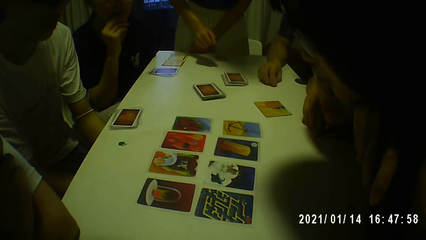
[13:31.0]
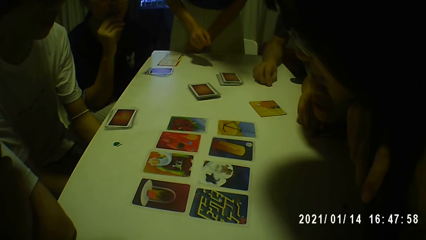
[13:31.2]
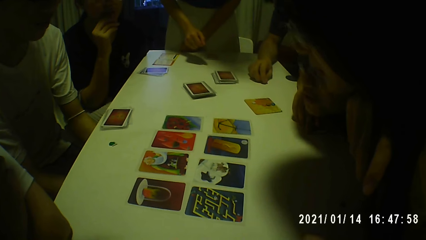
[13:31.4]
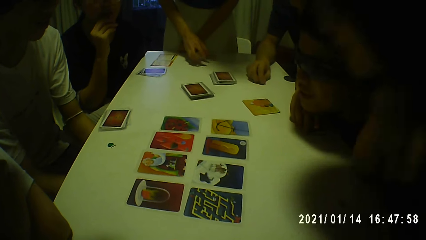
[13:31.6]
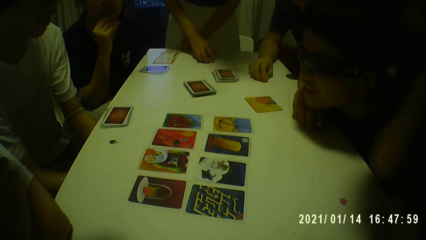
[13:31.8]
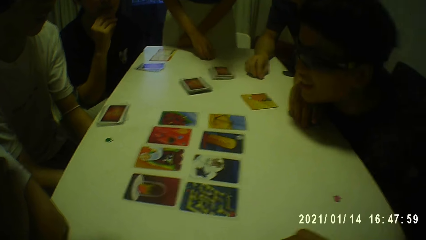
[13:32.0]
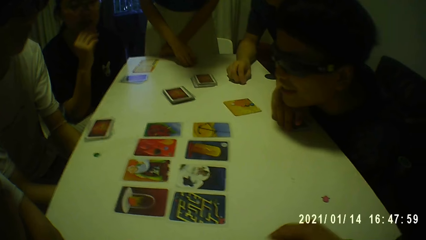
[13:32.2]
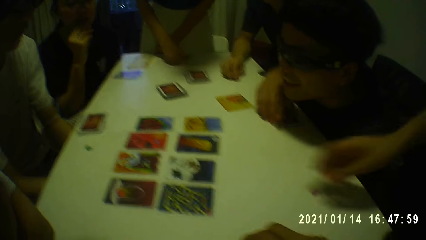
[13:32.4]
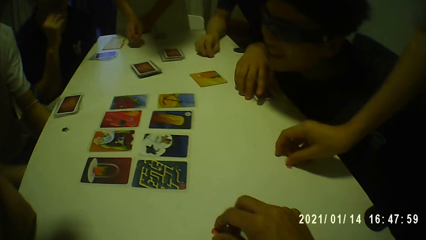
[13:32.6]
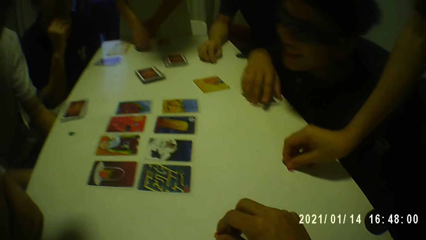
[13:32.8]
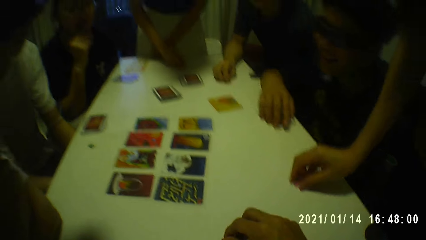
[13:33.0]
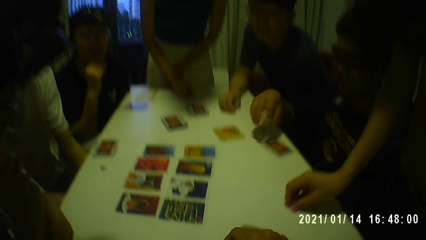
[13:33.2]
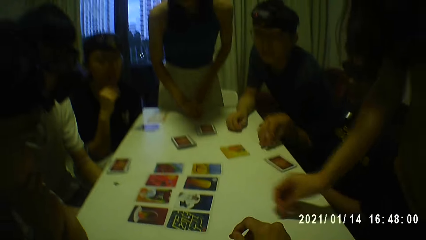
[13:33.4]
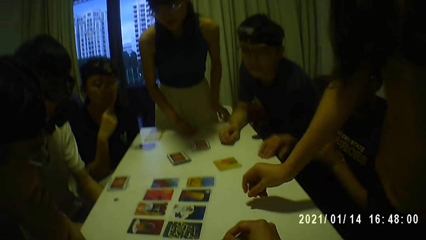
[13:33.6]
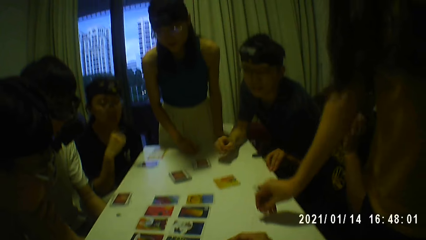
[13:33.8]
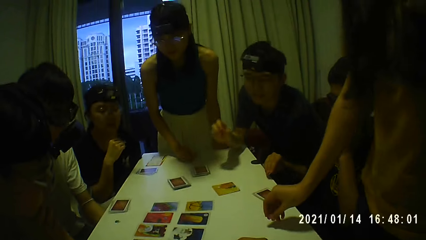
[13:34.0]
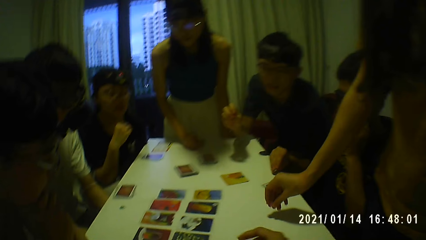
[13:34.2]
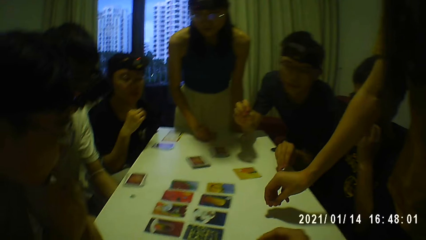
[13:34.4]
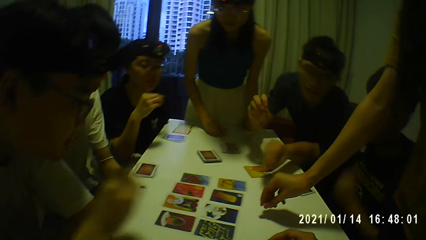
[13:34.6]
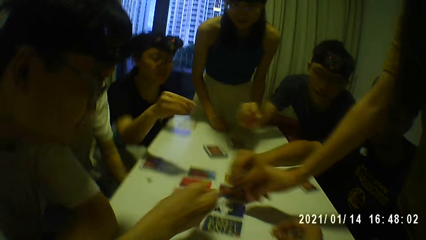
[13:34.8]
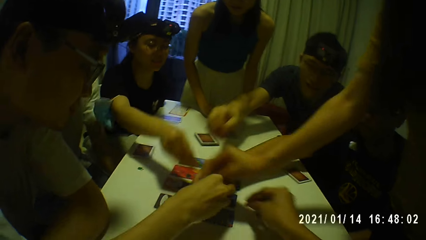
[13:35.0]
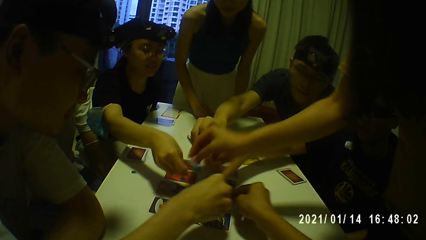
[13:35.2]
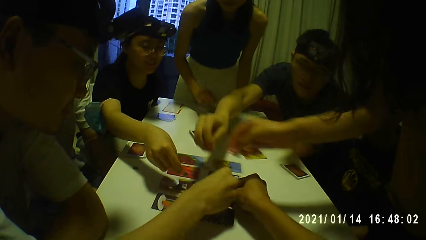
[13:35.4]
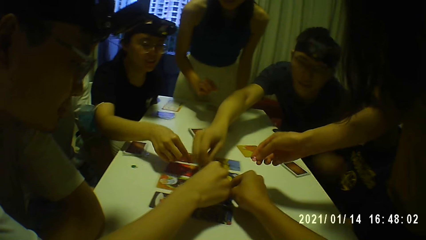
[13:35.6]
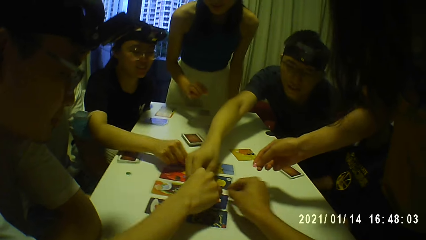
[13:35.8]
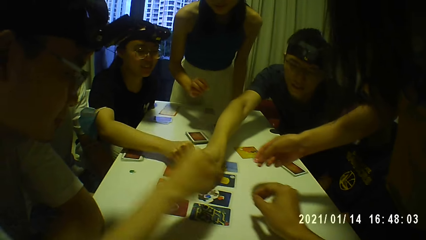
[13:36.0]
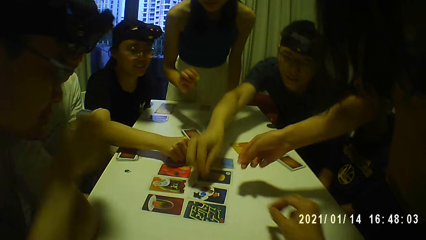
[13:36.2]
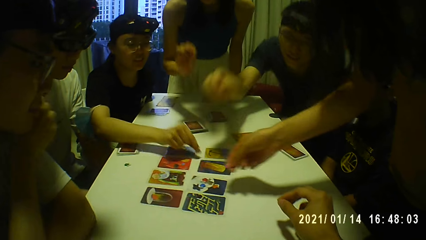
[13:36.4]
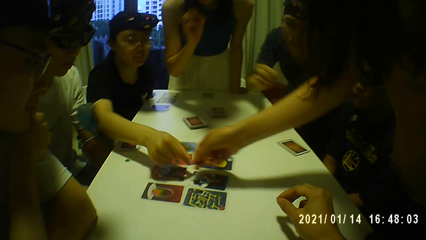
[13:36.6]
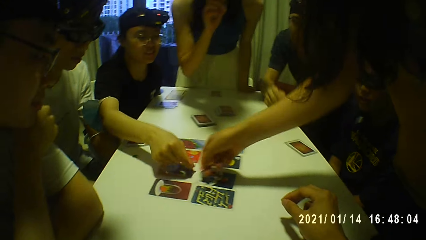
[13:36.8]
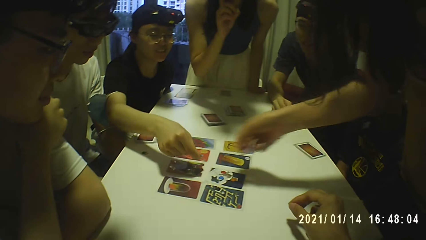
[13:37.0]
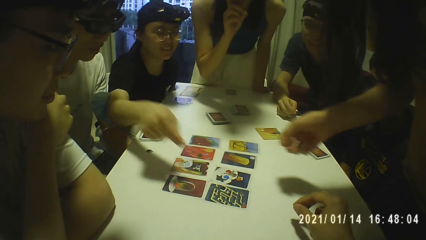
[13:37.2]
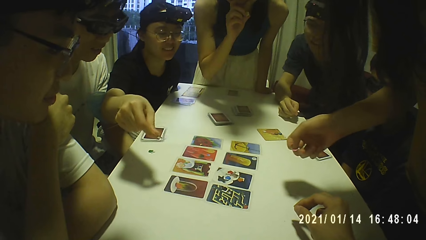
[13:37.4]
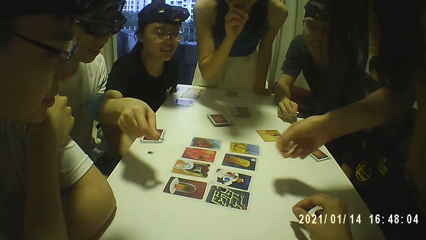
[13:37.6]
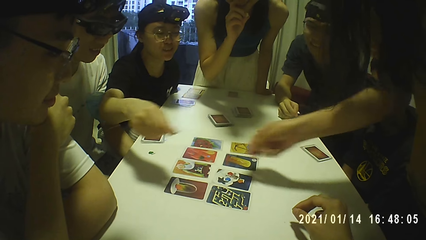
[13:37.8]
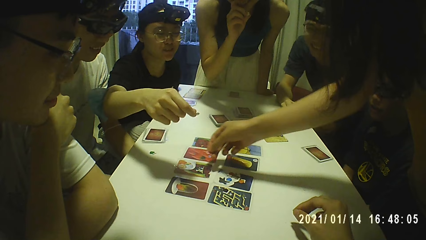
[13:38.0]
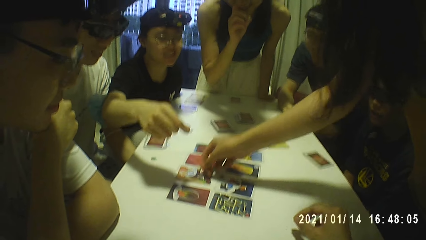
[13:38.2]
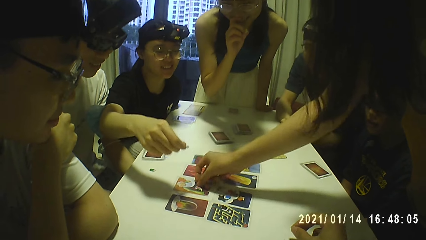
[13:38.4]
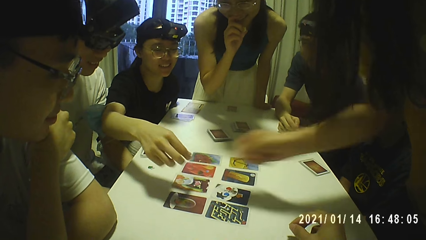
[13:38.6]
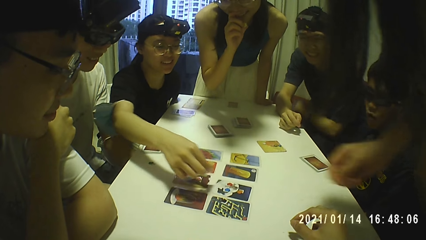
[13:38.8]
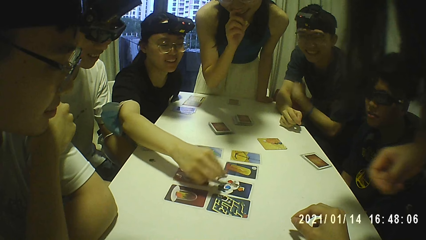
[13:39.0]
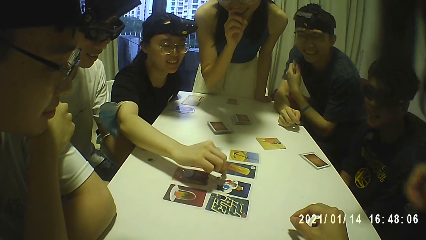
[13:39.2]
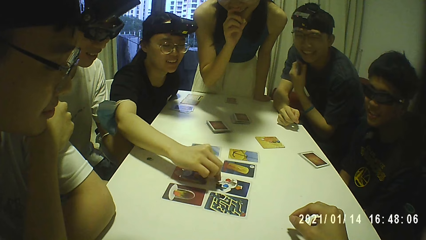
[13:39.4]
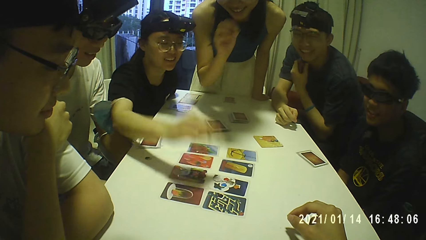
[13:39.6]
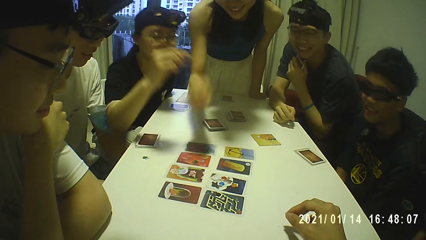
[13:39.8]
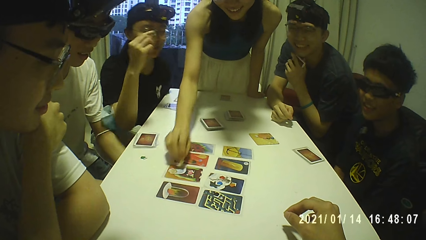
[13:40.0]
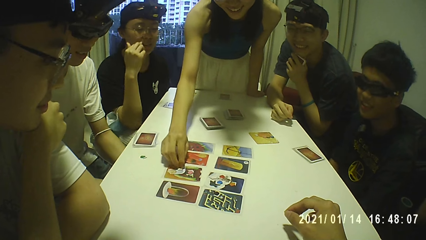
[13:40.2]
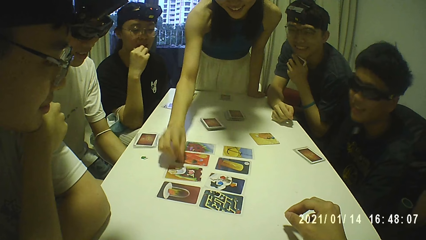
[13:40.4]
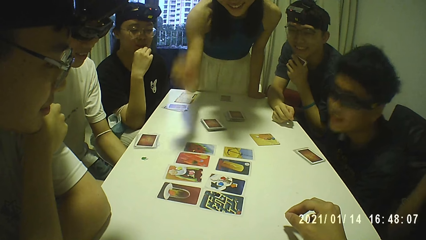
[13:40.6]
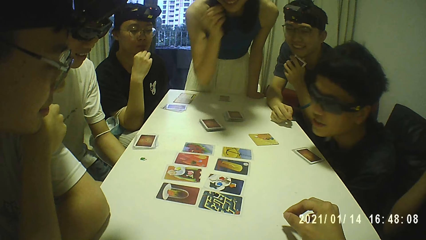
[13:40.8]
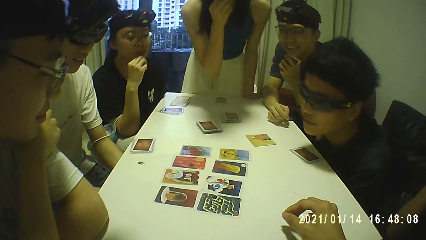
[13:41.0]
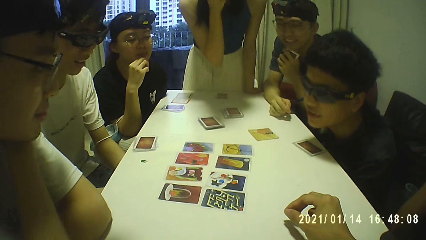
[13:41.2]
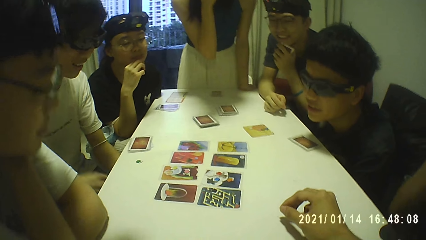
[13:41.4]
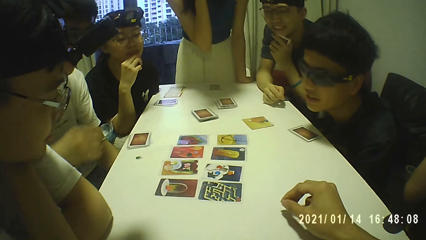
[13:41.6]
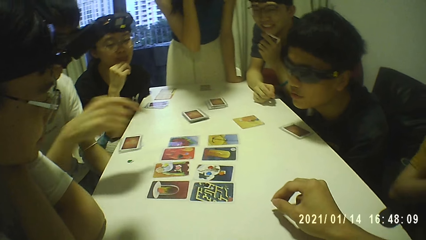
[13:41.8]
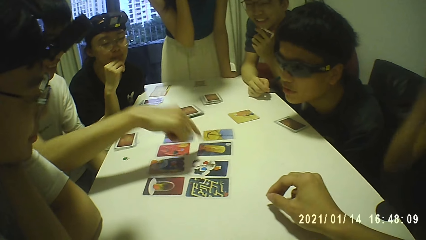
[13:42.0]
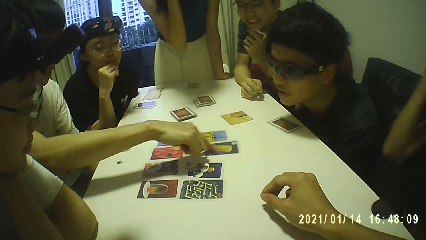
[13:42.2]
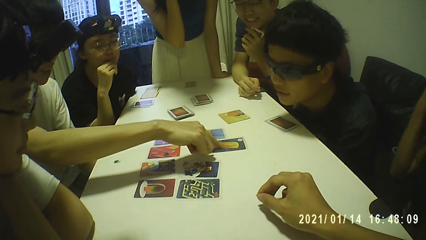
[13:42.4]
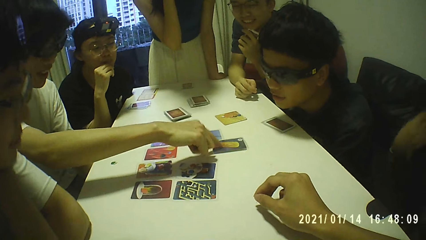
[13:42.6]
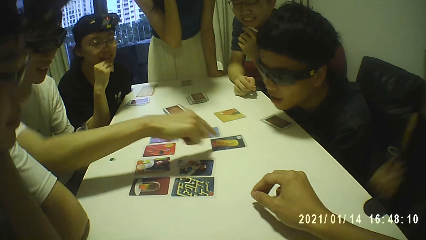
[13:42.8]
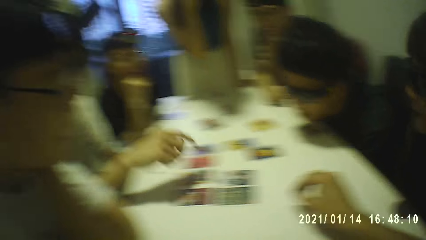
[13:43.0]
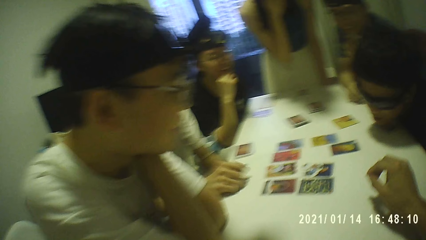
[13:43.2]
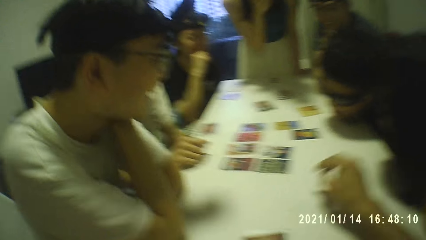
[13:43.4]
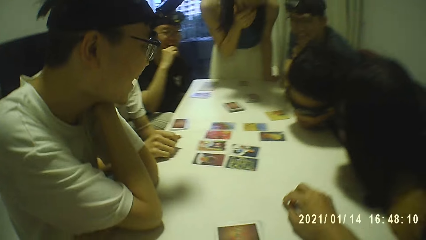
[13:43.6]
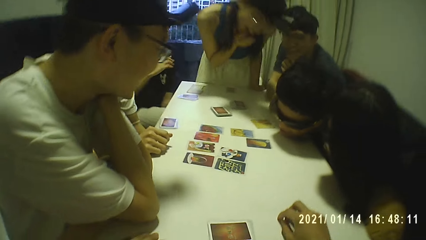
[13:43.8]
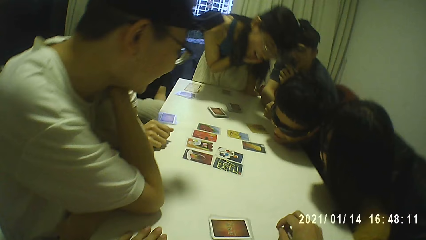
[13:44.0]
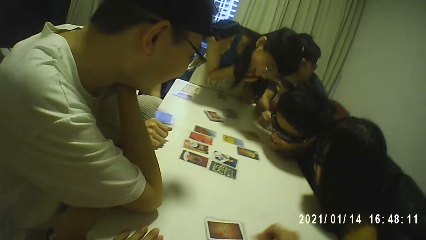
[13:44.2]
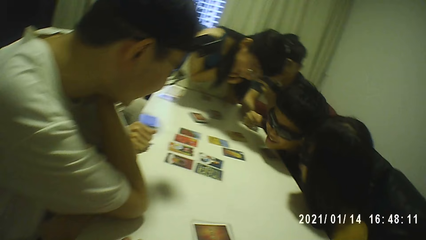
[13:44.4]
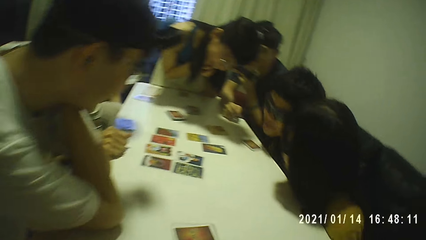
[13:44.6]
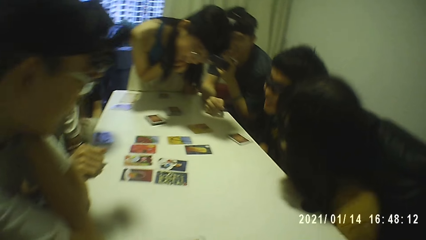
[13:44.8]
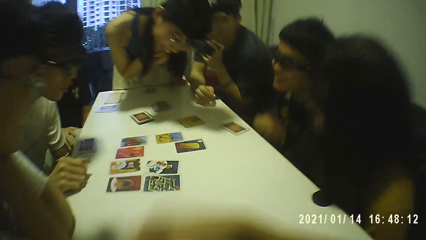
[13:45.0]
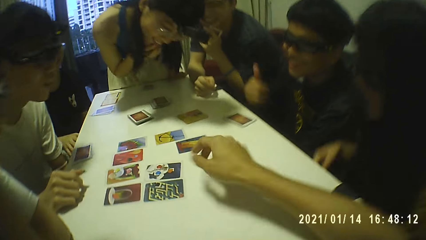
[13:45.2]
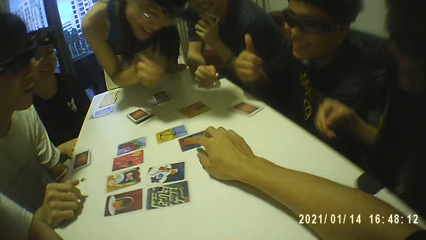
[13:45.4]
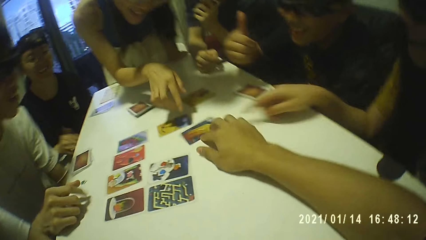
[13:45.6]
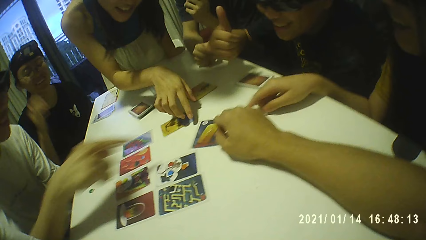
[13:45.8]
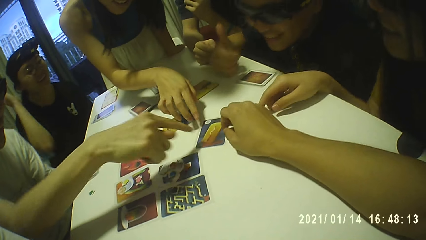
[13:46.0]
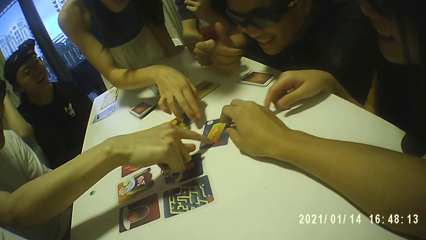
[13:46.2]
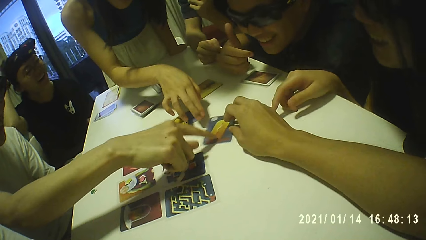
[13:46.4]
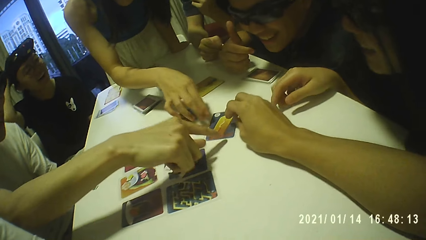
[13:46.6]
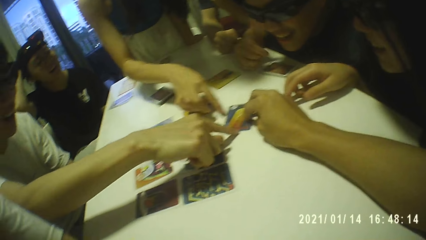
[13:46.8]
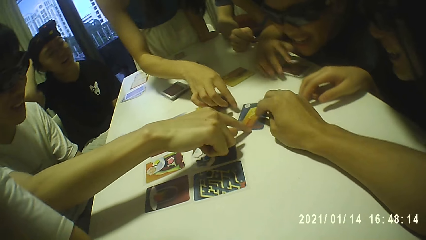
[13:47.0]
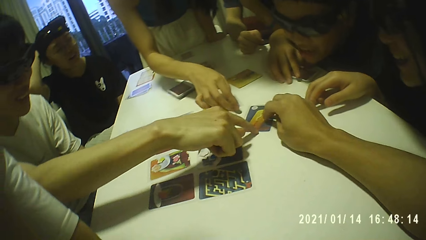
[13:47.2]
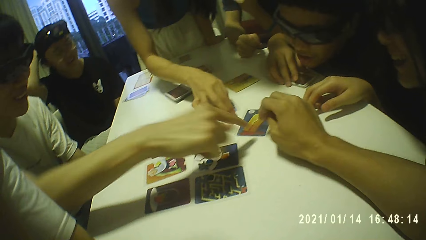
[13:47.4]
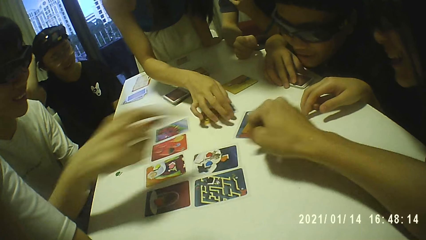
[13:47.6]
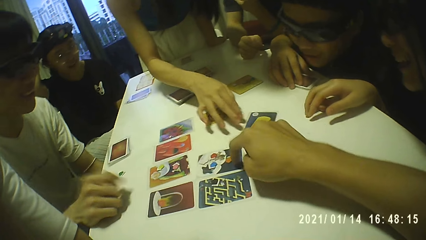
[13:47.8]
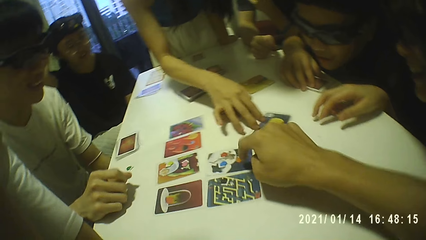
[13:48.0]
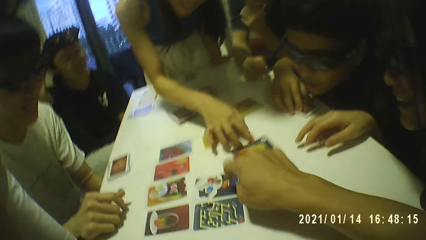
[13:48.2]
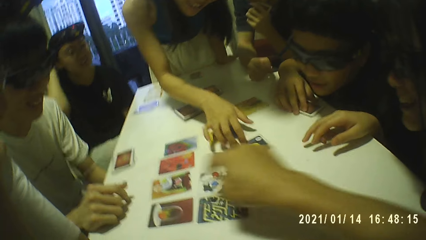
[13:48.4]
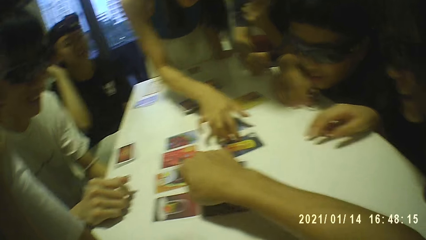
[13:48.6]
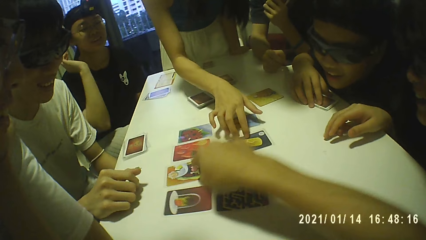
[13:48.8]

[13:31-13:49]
A woman moves the cards on the table with her right hand. Another woman picks the token from the table with her right hand. A man picks a token from the table with his right hand and places the token on a card on the table with his right hand. The camera wearer places the token on a card on the table with his right hand. Another man places the token on a card on the table with his right hand. Another man places the token on a card on the table with his right hand. The first woman holds a token with her right hand and touches her face with her right hand. The second woman places the token on a card on the table with her right hand. Another woman places the token on a card on the table with her right hand. The first woman places the token on a card on the table with her right hand and touches her face with her right hand. Another man moves a card on the table with his right forefinger. The camera wearer moves a card on the table. He places his right hand on the card on the table. A girl places her right hand on the card on the table. A person points at a card on the table. Another person points at a card on the table. Another person points at a card on the table. A lady places her right hand on the card on the table. Another man places his right hand on the card on the table. The camera wearer touches another card on the table with his right hand. The lady touches the card on the table with her right hand.
